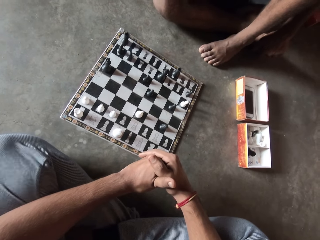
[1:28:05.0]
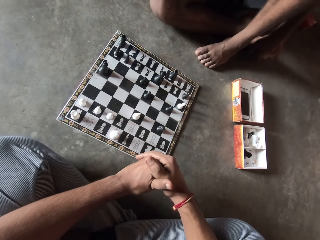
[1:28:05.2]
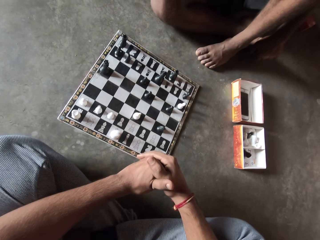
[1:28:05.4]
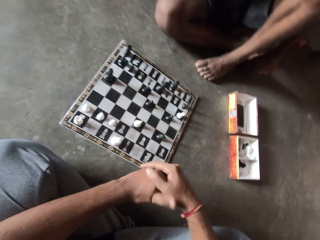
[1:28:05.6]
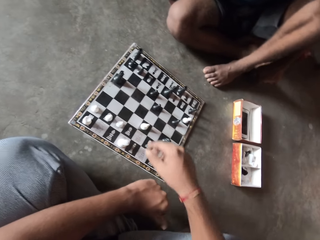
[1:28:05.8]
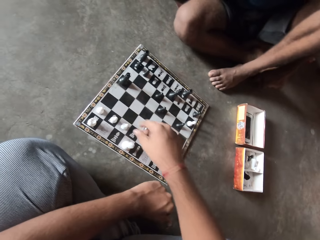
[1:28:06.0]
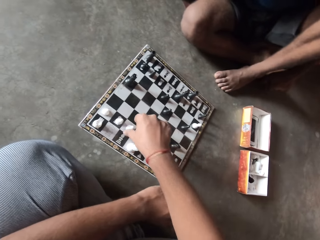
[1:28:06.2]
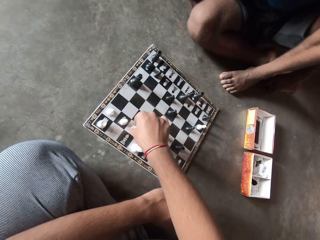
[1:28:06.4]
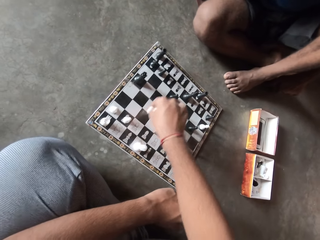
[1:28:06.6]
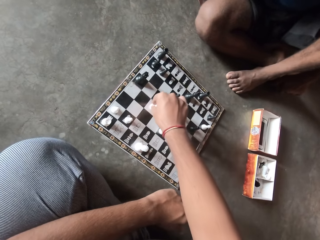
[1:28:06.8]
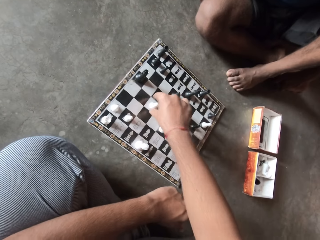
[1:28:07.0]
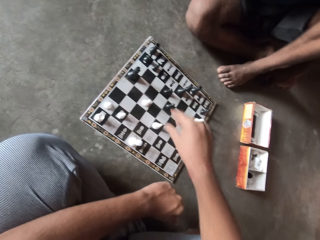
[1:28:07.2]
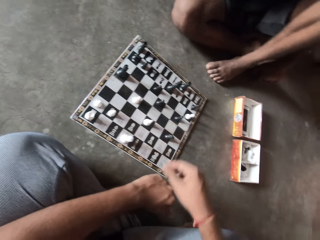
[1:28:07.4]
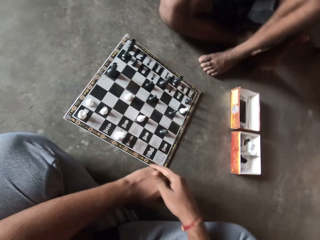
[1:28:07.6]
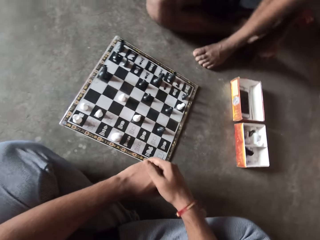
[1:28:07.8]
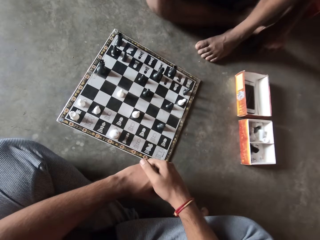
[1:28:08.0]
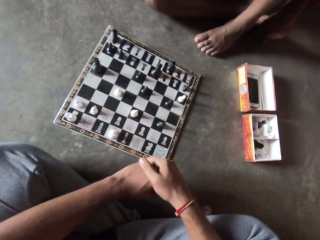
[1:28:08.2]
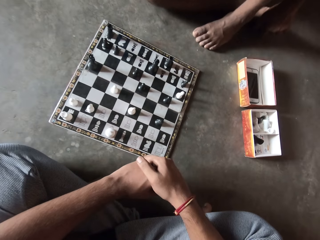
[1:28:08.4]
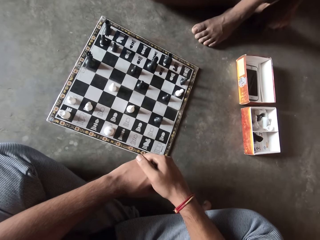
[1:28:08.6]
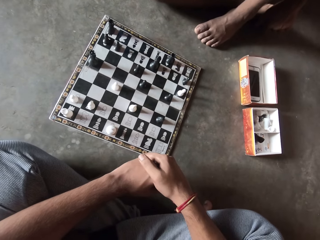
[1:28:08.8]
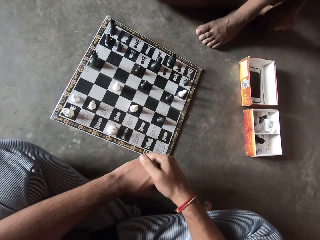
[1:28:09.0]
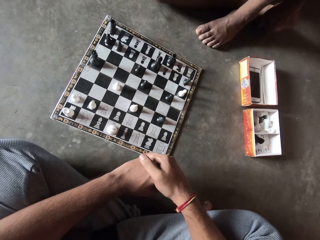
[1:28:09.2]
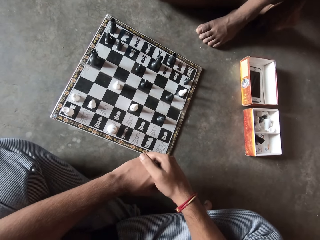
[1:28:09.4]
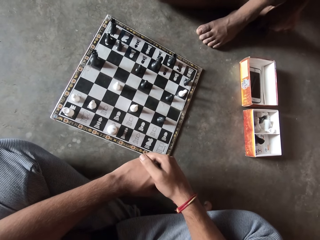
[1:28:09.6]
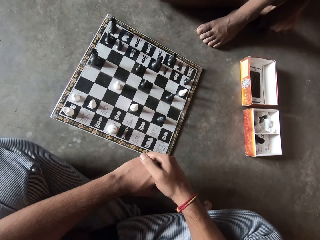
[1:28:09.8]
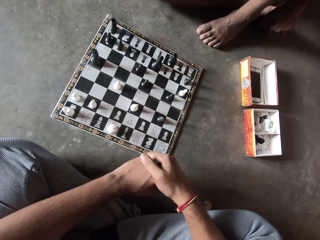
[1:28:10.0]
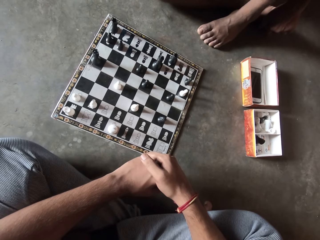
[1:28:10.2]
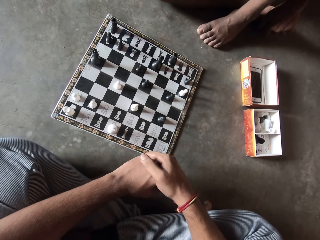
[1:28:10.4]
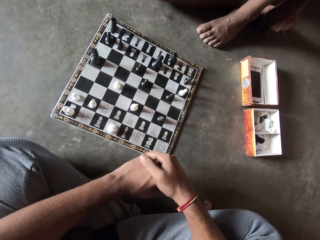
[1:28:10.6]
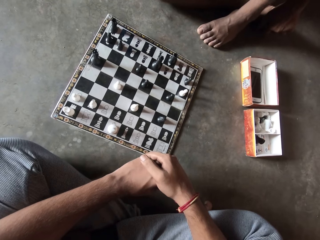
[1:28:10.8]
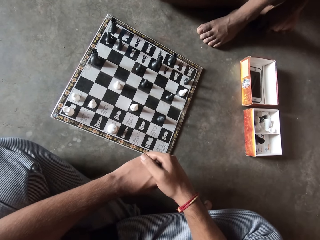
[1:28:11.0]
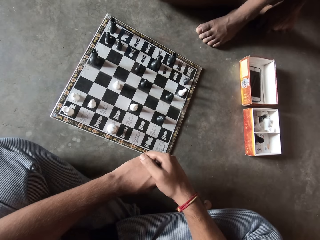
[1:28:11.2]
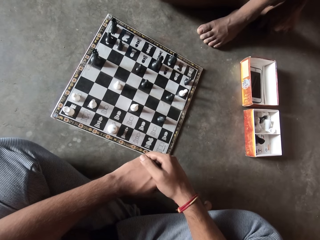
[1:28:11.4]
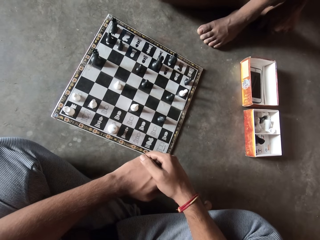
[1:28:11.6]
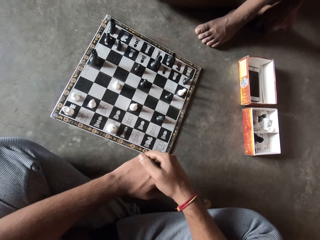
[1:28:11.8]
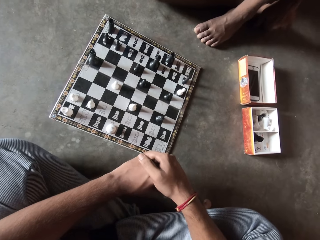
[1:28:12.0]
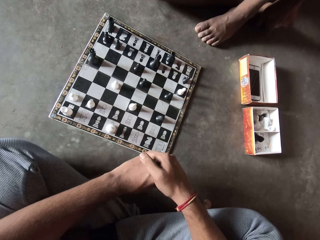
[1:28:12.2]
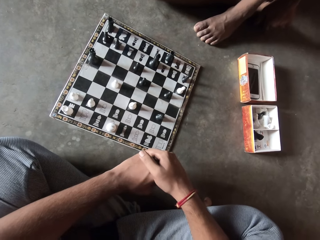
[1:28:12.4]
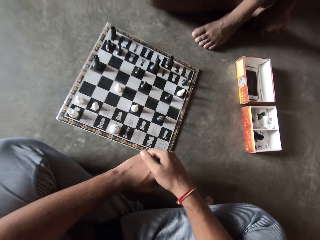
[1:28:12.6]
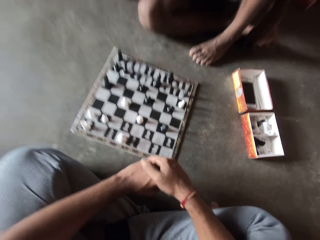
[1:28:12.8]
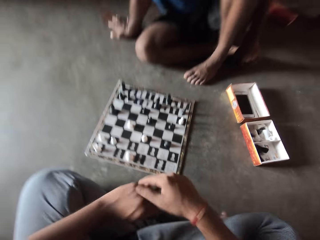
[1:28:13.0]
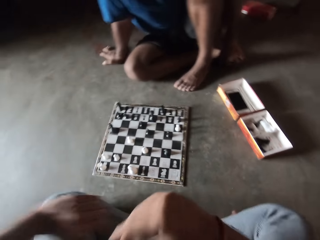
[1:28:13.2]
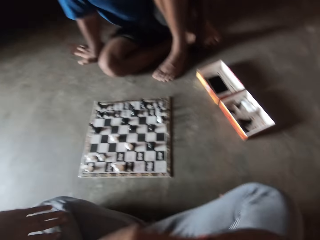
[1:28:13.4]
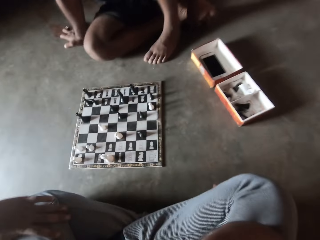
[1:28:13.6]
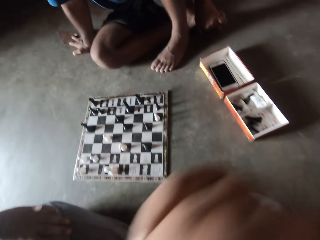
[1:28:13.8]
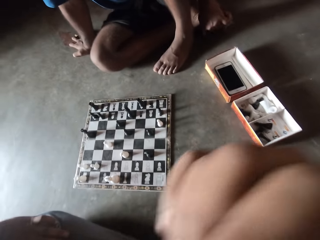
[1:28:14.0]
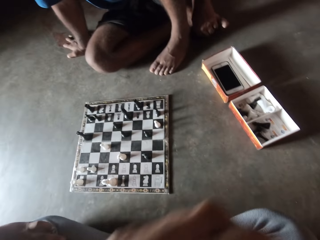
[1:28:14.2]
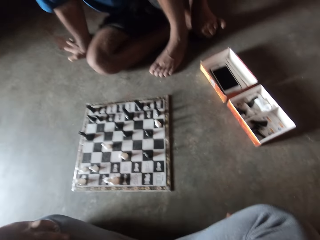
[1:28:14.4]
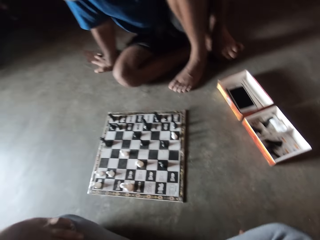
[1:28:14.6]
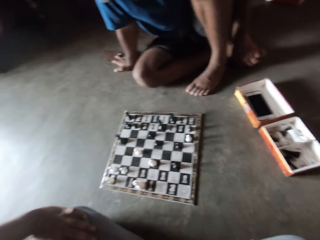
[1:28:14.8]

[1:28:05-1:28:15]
The camera wearer moves the pawn on the chessboard forward. They look at the chessboard.

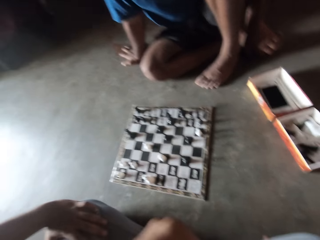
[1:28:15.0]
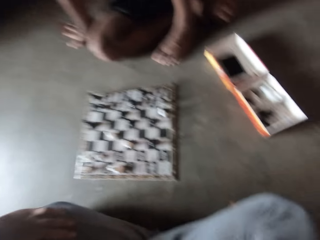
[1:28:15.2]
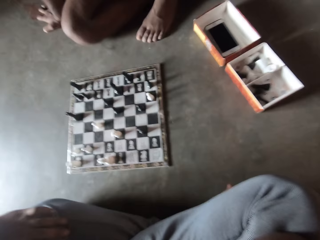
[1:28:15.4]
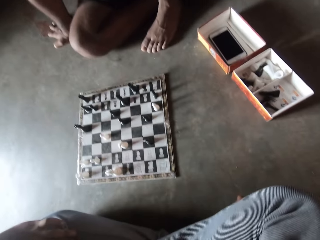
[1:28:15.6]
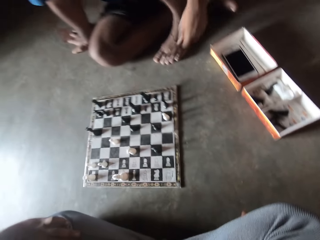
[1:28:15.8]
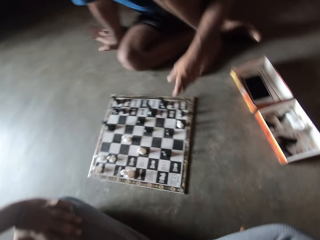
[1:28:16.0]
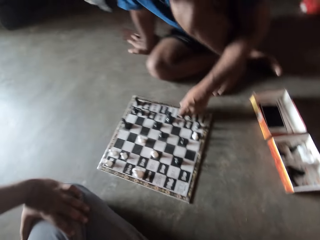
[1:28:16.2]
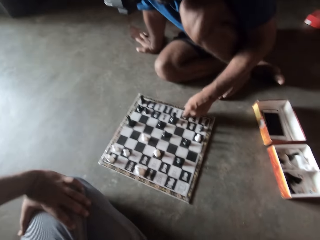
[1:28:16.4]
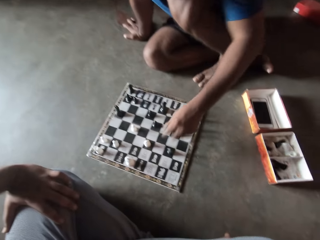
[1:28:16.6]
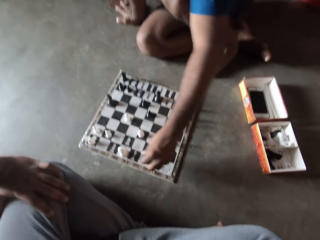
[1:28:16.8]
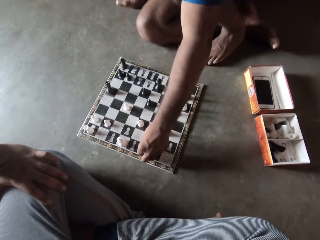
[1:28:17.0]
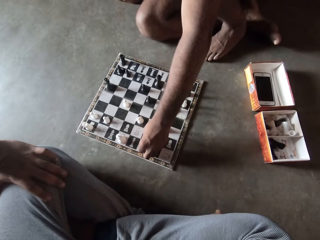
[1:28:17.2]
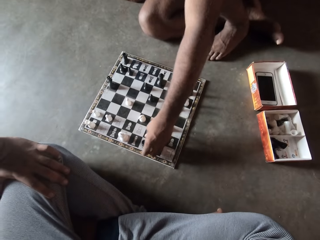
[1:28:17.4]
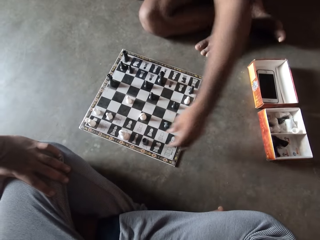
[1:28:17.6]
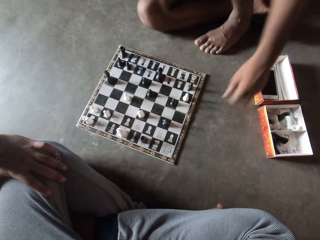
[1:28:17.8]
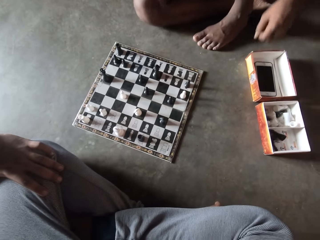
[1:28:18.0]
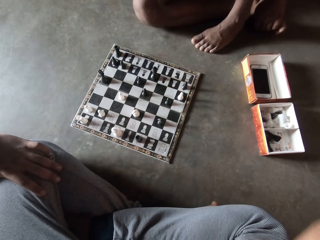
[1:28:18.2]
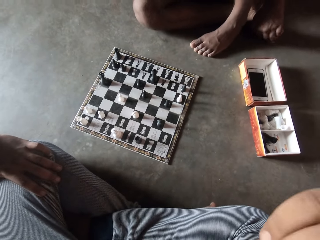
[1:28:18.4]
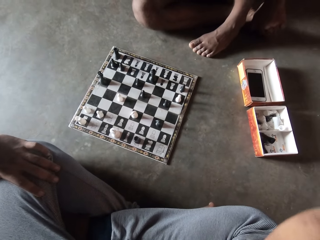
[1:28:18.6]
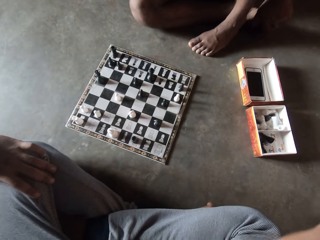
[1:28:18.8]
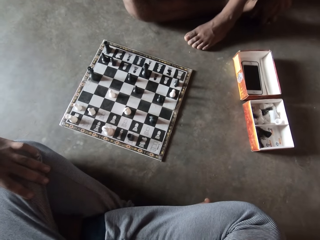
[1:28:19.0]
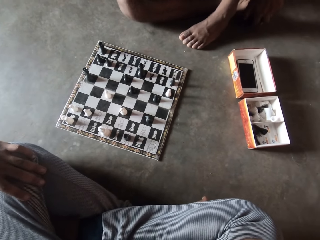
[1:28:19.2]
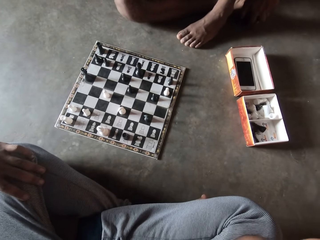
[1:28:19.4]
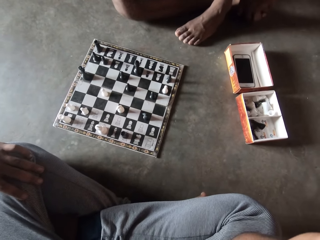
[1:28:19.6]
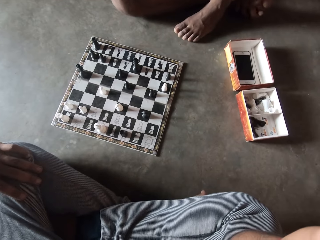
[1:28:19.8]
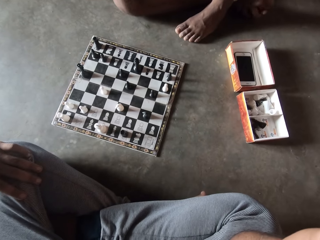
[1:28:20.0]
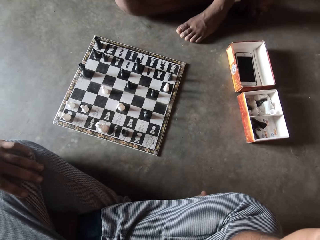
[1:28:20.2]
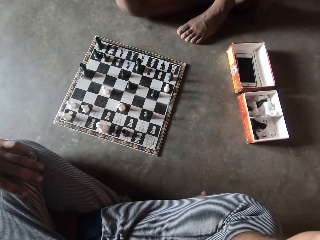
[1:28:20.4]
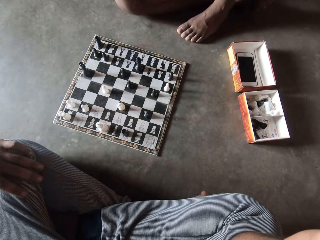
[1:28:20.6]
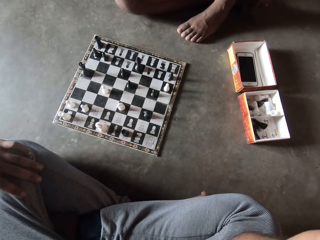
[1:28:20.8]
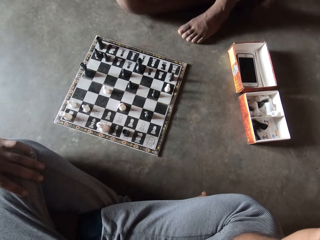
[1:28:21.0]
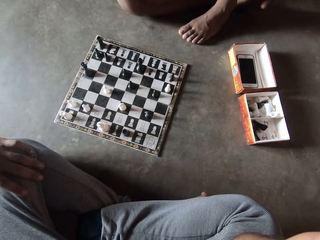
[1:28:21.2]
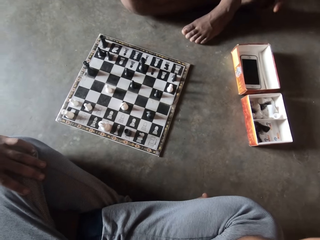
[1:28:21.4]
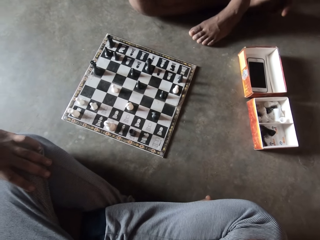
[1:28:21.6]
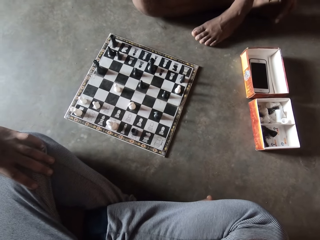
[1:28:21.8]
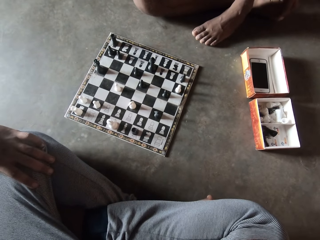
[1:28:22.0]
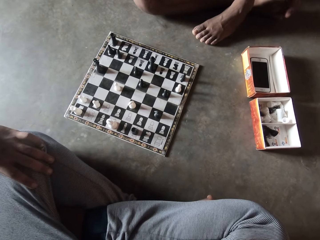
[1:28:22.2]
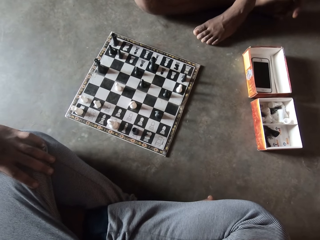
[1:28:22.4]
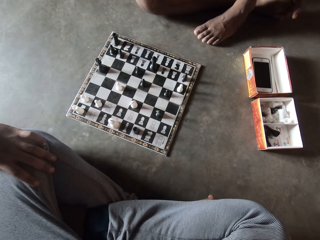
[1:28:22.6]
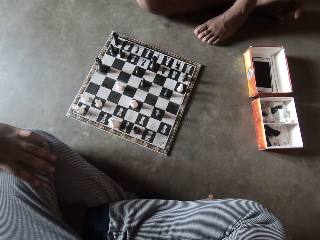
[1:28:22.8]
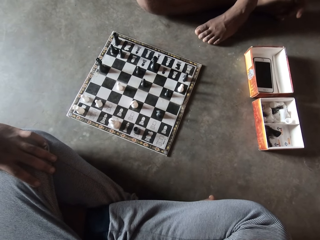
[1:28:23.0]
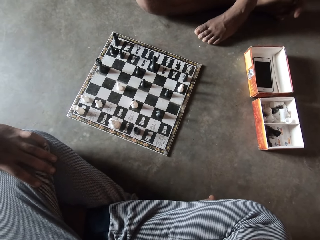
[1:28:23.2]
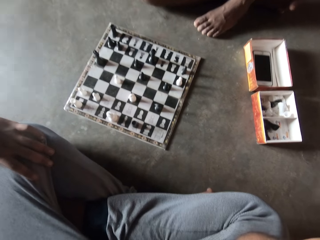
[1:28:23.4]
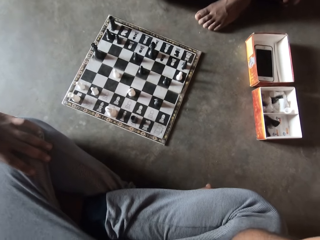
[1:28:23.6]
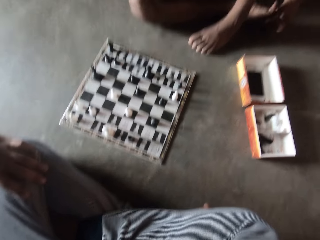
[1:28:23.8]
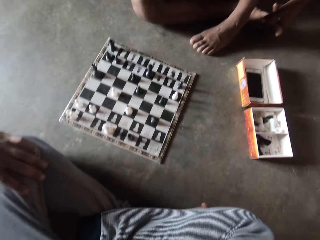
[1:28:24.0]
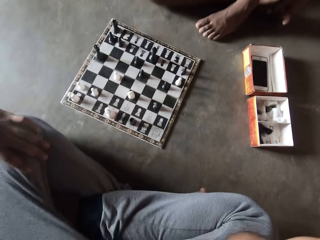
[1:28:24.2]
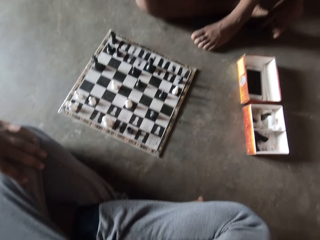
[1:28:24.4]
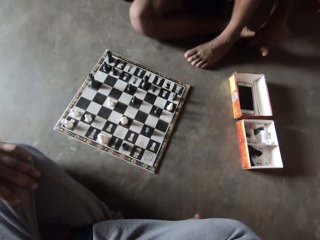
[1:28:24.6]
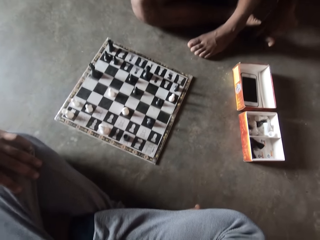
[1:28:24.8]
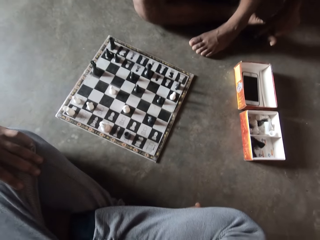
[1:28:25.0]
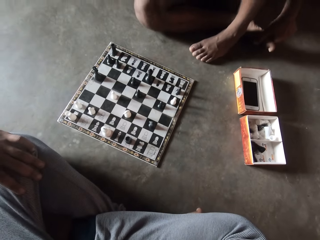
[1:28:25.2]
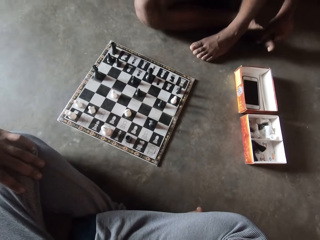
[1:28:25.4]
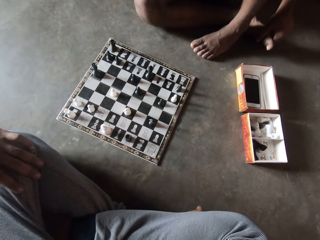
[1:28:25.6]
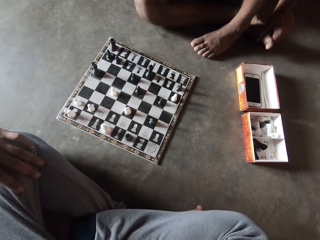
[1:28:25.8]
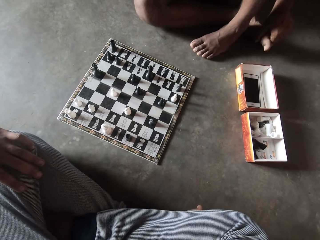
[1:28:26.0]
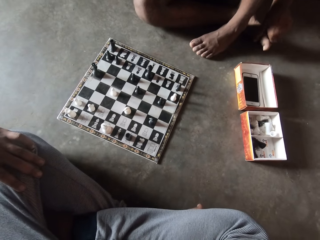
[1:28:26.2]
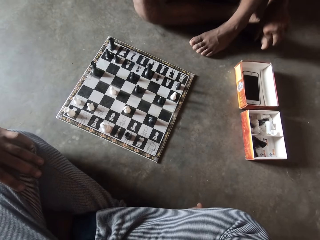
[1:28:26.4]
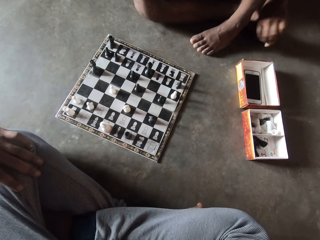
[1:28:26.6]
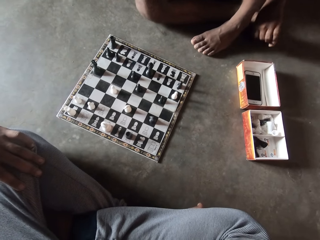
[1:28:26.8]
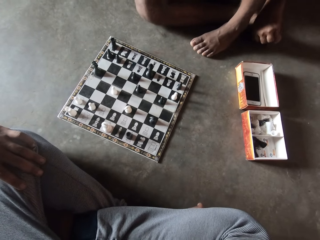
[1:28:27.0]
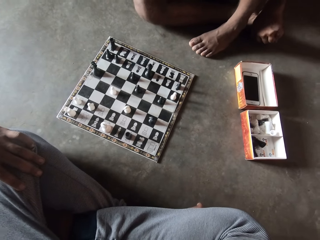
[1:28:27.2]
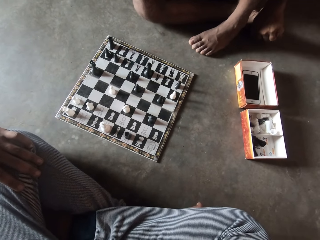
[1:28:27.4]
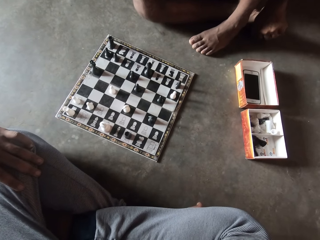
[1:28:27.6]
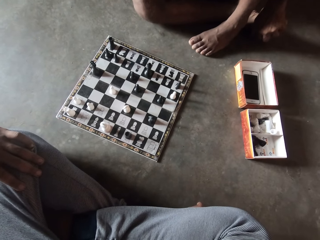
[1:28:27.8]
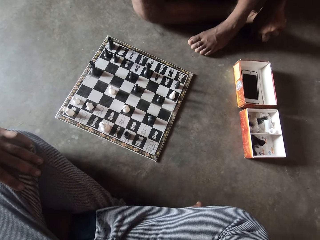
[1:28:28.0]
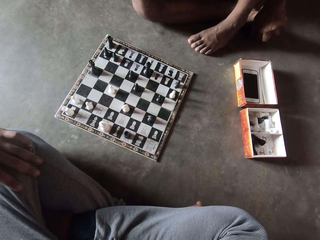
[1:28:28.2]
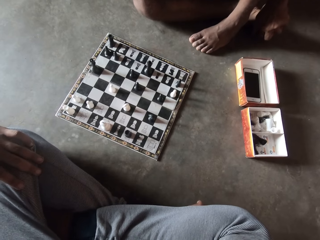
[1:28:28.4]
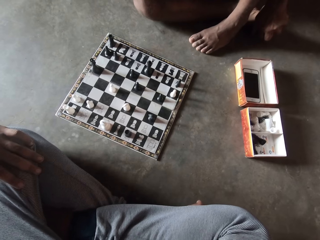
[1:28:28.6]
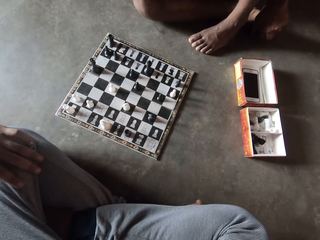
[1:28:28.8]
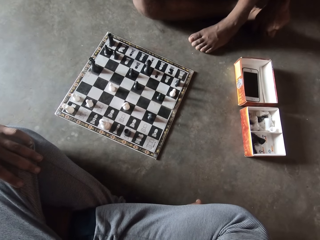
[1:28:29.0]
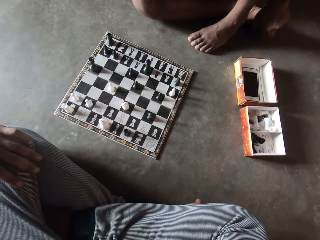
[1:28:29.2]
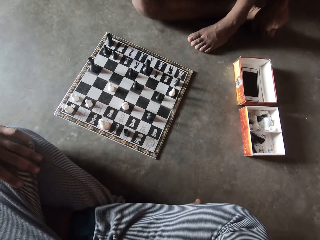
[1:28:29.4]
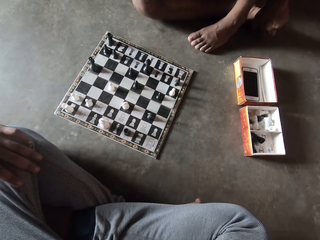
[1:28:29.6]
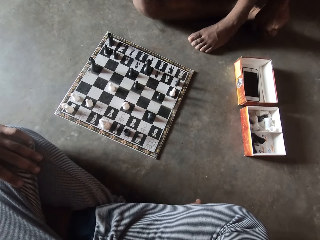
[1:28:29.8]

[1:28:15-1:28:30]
The man moves the chess piece on the chessboard forward. The camera wearer looks at the chessboard.
